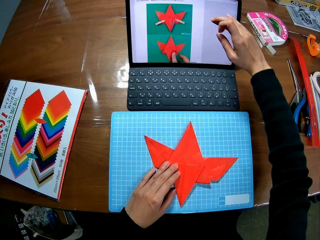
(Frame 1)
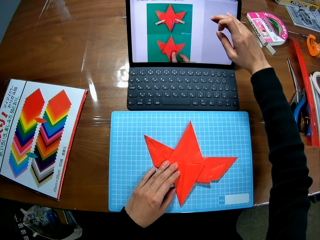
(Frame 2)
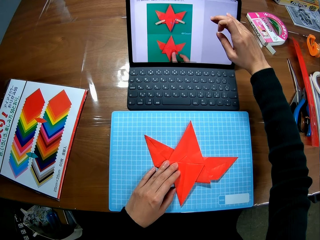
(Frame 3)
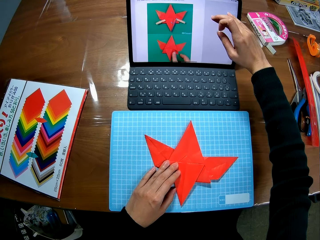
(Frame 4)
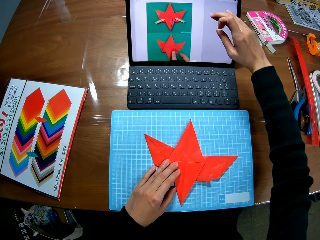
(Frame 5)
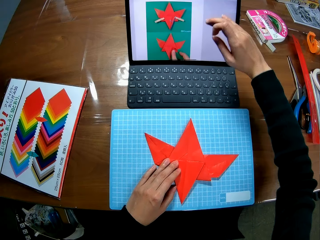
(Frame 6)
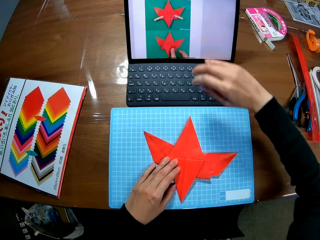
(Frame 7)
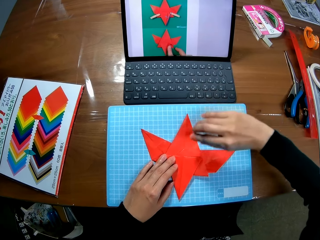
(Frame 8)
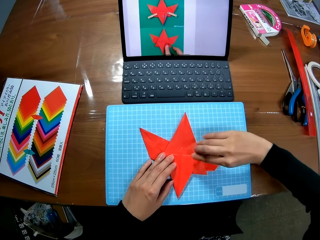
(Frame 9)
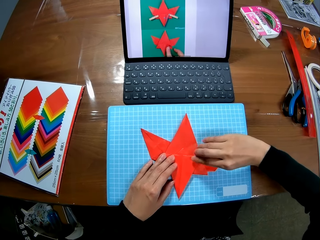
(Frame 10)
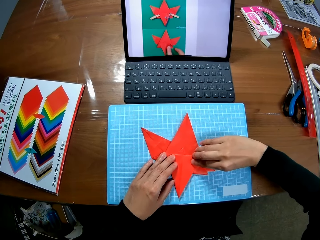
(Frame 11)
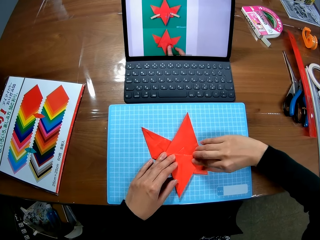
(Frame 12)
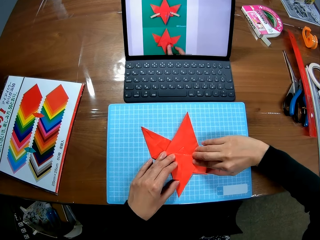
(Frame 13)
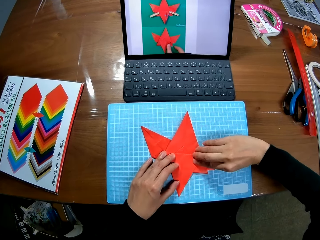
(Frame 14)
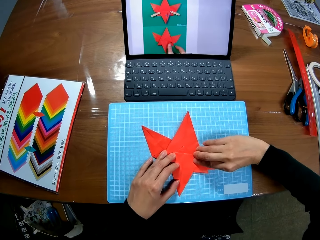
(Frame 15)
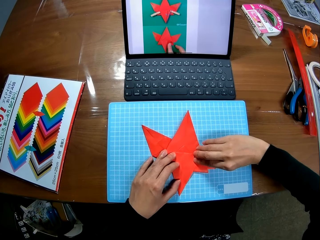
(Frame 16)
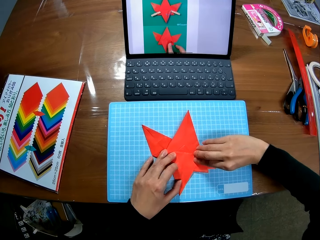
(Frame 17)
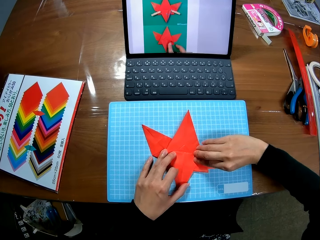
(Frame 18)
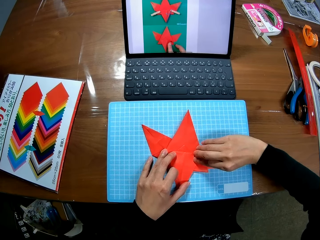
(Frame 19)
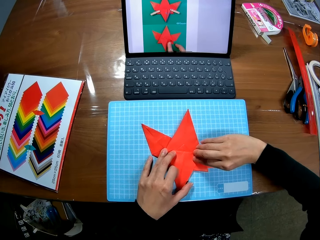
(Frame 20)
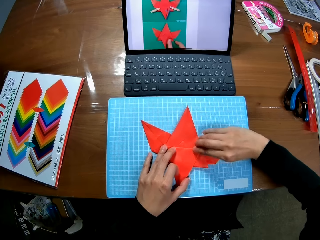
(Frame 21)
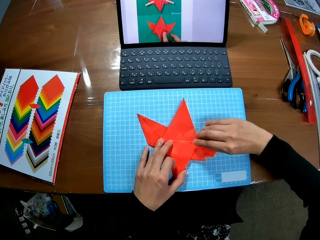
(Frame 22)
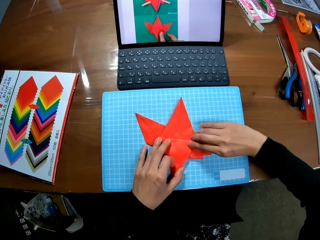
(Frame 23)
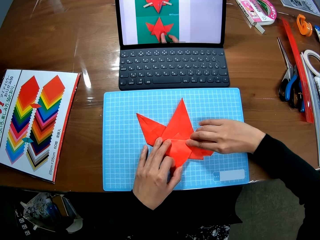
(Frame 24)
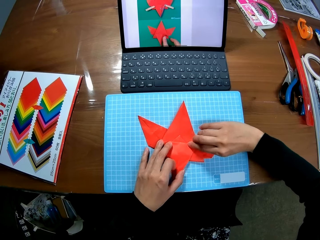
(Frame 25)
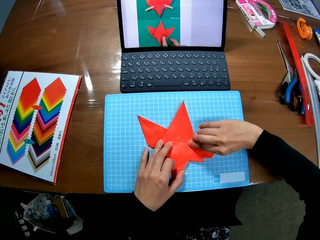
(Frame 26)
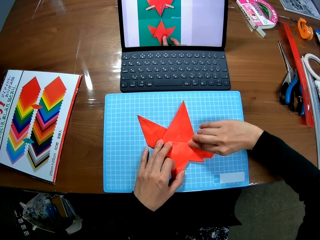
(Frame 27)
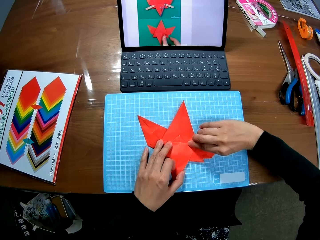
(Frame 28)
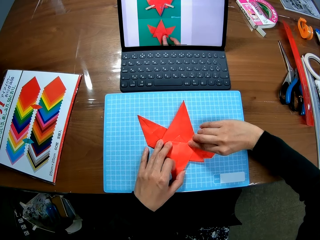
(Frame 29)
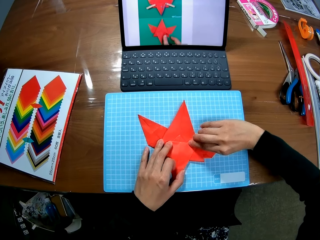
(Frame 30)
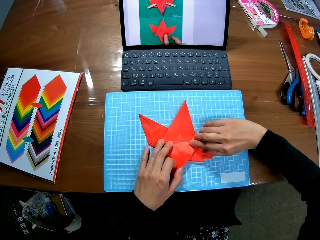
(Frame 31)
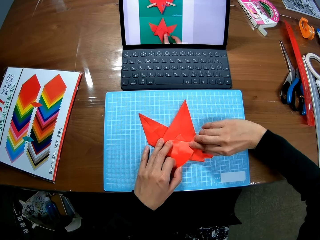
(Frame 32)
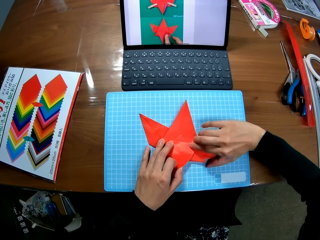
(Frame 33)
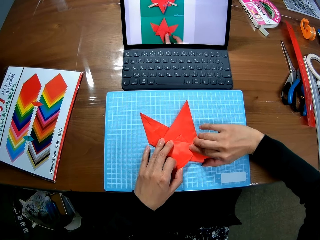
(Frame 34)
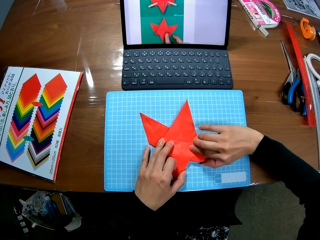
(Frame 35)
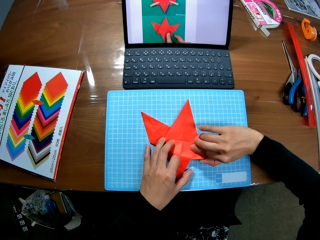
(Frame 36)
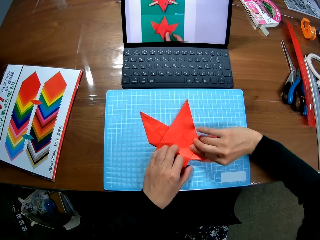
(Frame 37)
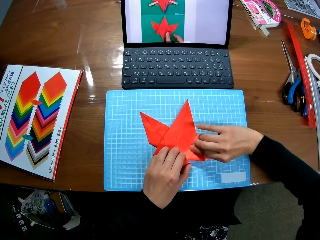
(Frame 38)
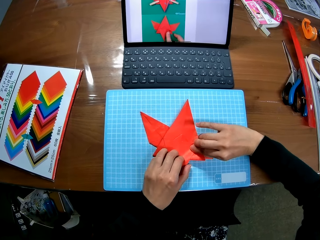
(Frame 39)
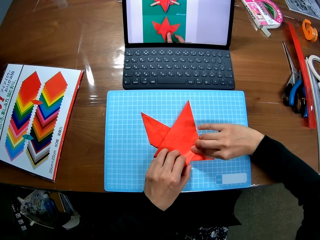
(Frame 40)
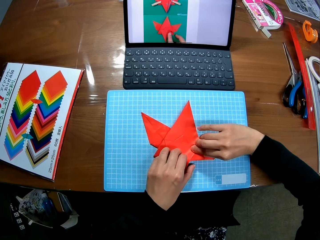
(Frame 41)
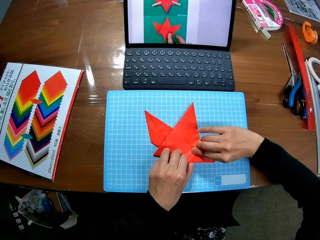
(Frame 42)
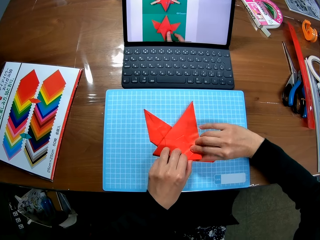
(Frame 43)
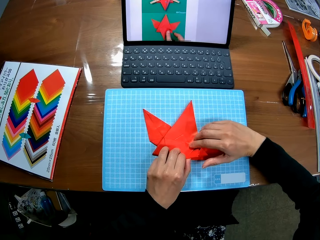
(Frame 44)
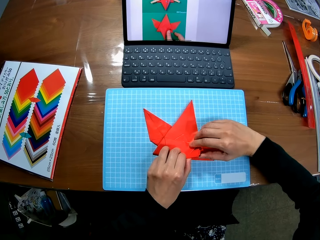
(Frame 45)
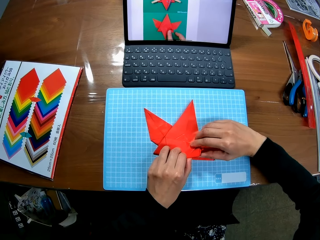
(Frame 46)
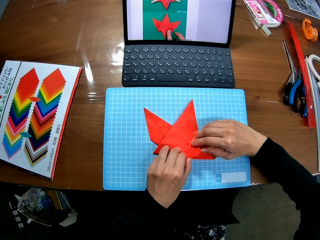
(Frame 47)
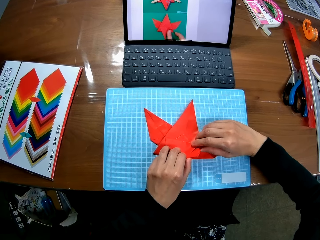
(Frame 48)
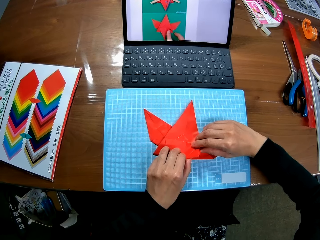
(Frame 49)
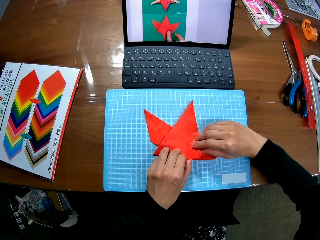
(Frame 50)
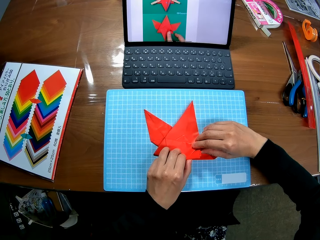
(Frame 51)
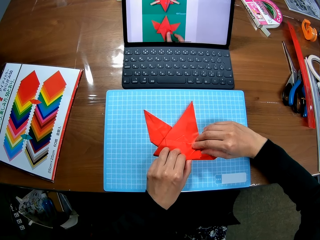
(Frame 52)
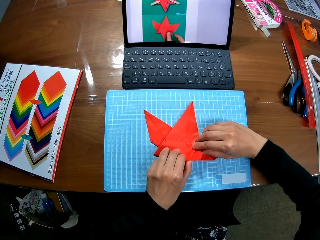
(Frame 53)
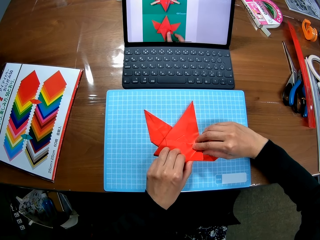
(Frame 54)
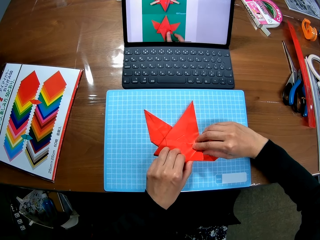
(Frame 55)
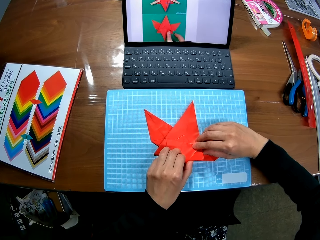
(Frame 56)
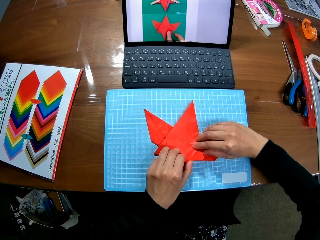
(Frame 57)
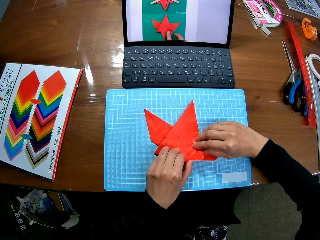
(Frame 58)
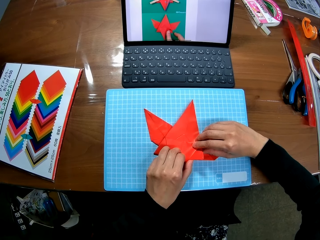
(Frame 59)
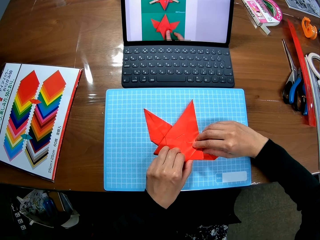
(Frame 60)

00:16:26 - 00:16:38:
The camera wearer folds the paper piece. They look at the crafting paper.

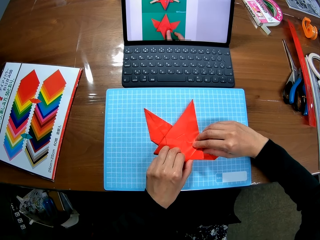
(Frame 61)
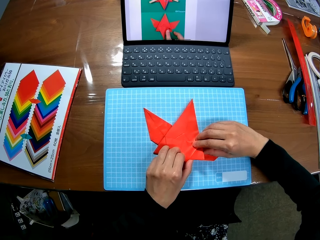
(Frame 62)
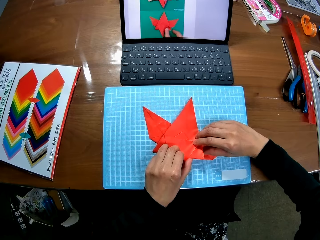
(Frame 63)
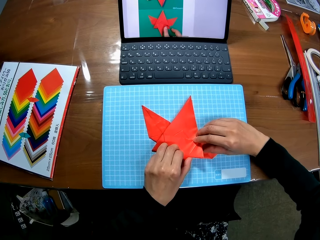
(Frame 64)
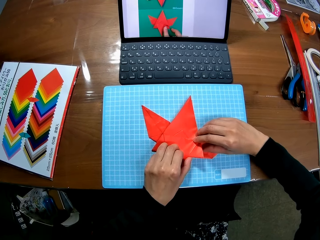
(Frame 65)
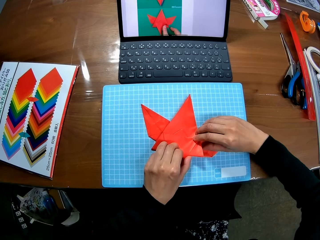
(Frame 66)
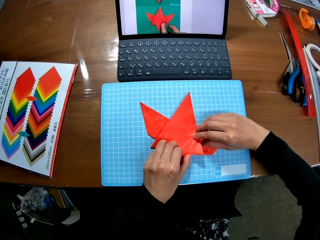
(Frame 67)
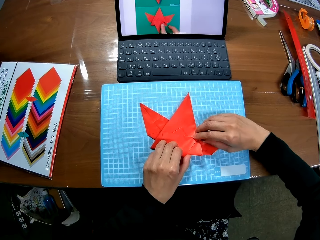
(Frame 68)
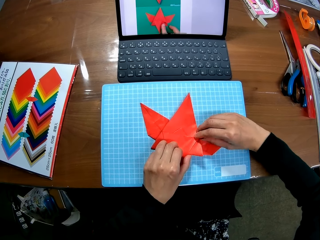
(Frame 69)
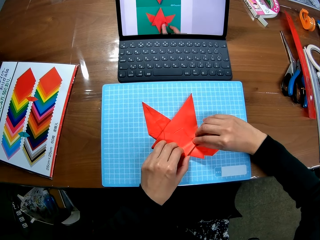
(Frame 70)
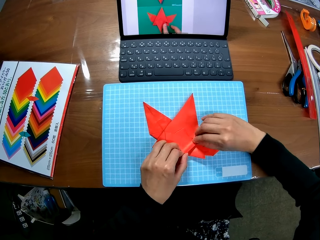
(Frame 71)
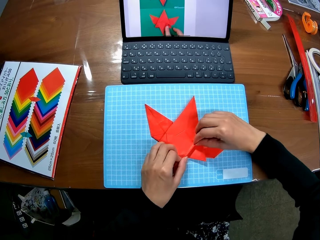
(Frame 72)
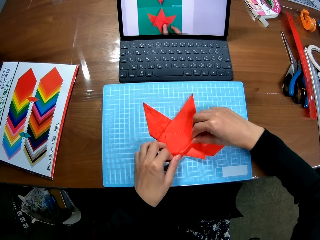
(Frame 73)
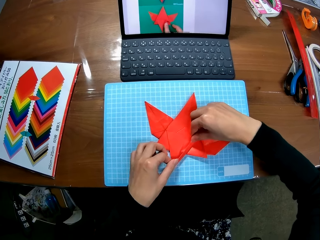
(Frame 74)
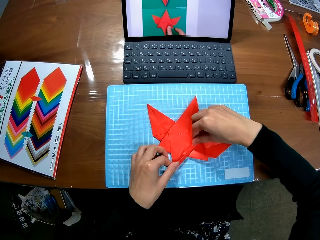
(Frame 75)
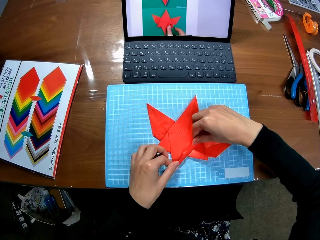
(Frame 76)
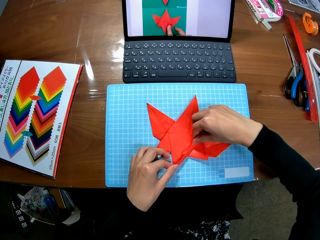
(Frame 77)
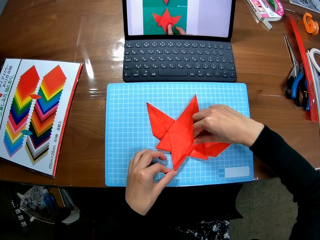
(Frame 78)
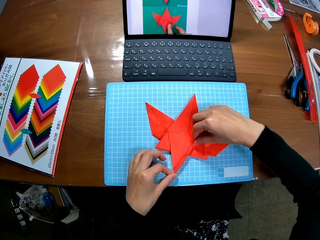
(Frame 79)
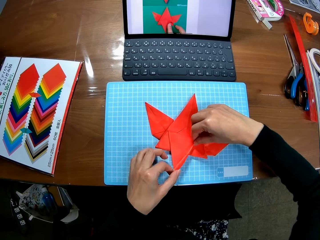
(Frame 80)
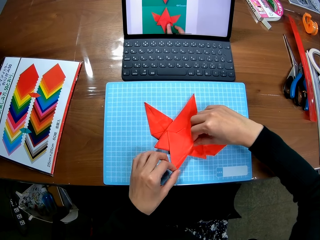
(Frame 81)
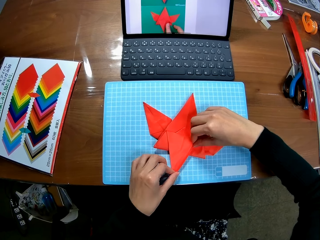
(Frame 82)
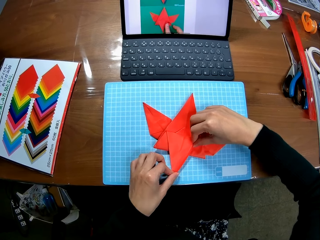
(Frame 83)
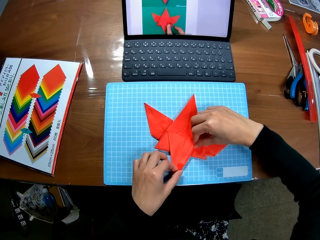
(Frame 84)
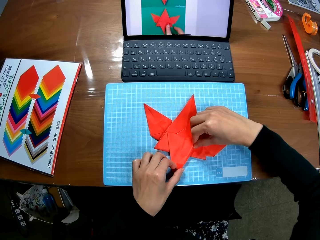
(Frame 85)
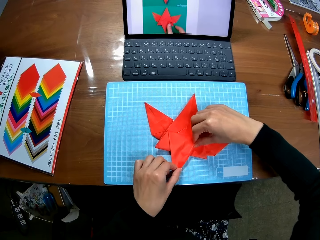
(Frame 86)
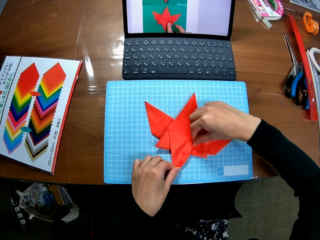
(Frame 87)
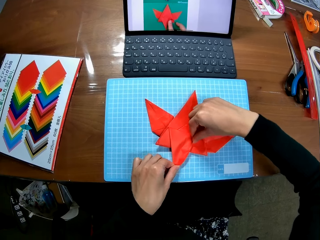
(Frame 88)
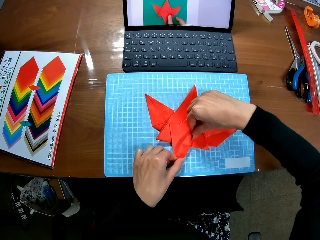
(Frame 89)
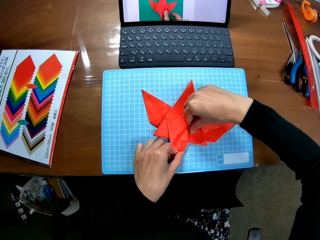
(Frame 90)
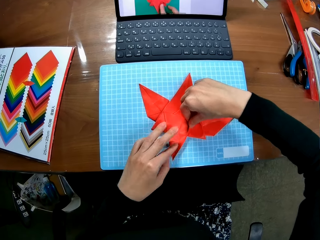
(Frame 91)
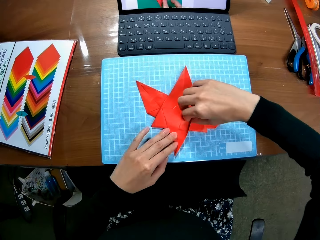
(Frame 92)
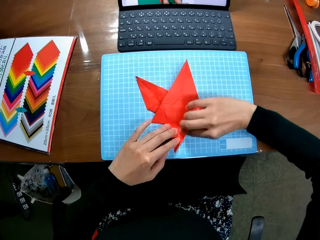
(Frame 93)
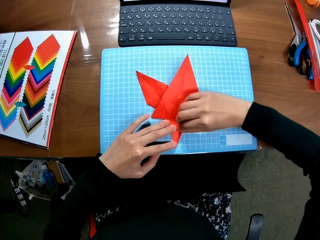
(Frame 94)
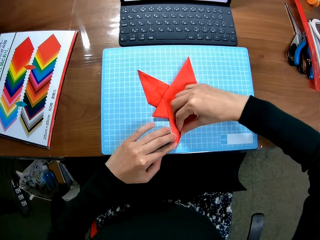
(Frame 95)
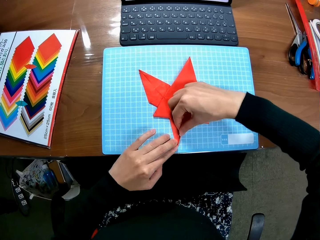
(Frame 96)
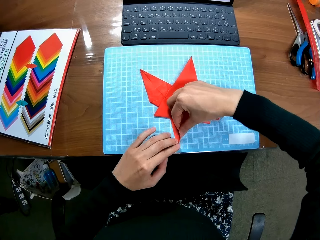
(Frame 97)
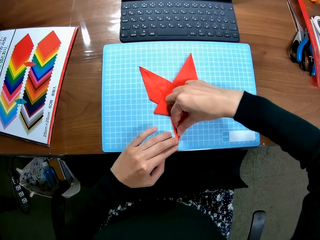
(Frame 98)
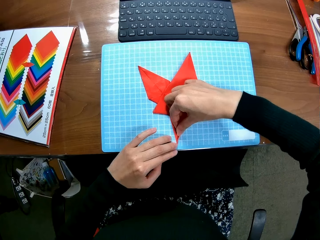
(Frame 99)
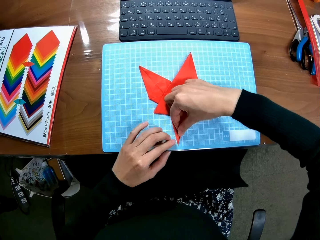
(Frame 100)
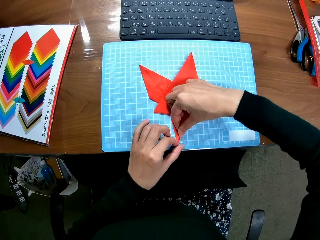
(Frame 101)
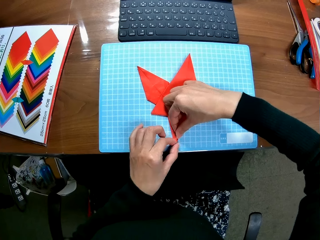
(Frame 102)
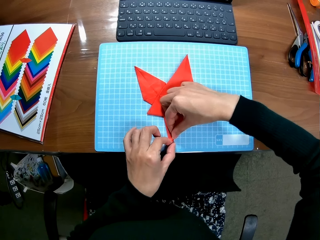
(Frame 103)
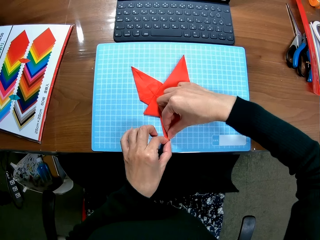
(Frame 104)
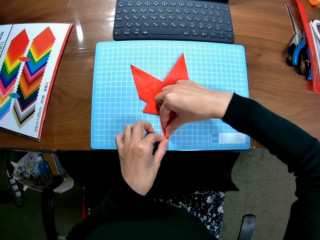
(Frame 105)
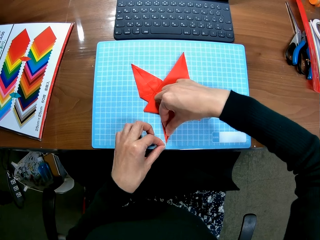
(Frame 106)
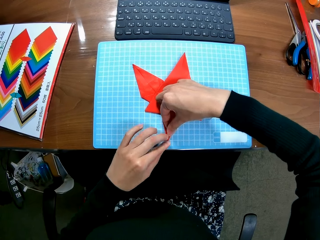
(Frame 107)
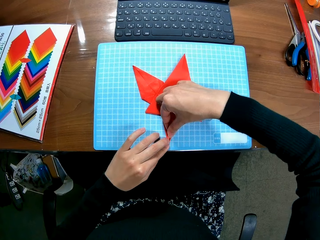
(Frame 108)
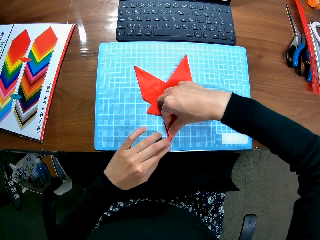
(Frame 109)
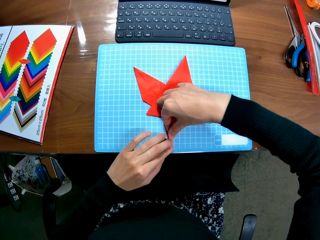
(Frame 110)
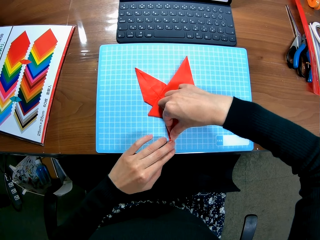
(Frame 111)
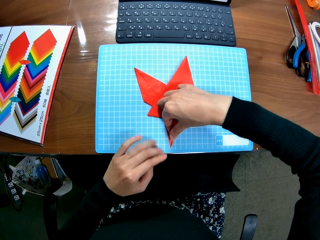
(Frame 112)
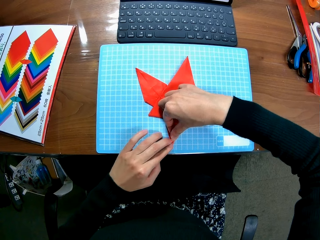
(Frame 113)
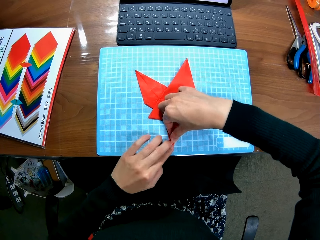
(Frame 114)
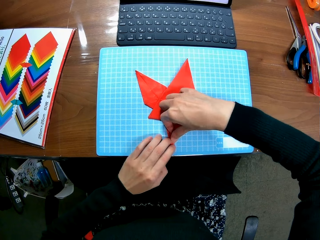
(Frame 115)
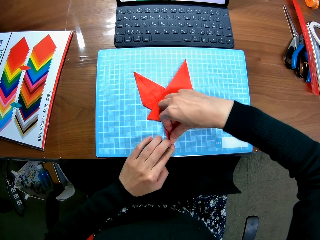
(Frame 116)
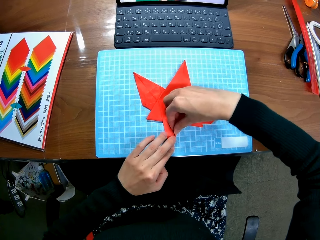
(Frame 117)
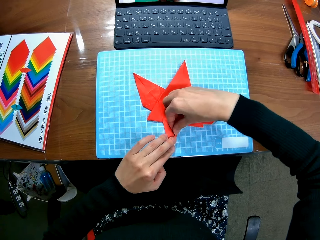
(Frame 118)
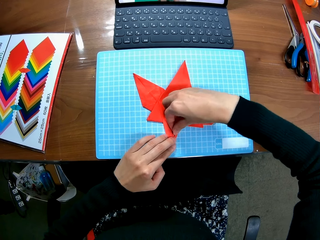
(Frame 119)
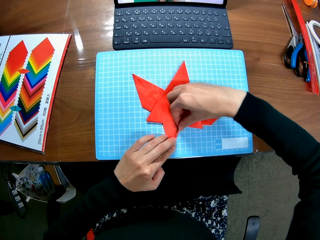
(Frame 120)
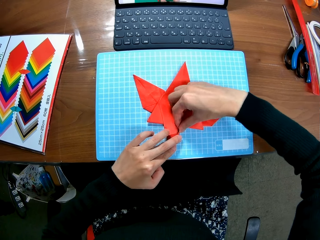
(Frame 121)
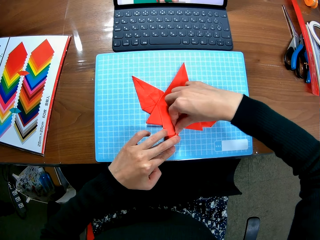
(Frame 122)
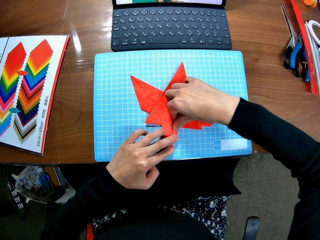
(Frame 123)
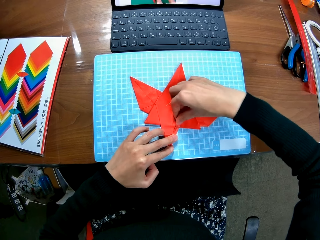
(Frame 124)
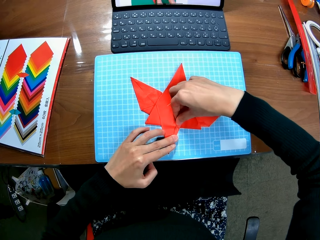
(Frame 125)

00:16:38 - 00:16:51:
The camera wearer folds the crafting paper. They straighten the edges of the paper piece.
